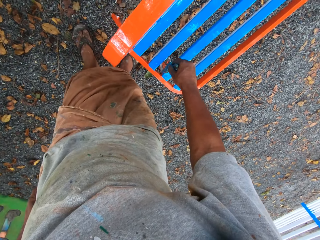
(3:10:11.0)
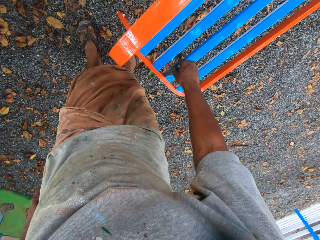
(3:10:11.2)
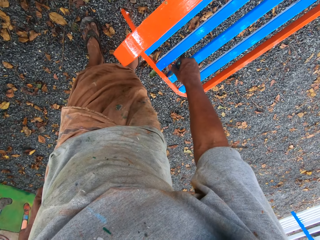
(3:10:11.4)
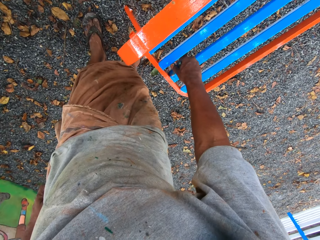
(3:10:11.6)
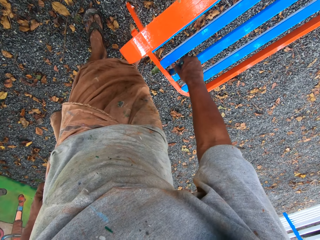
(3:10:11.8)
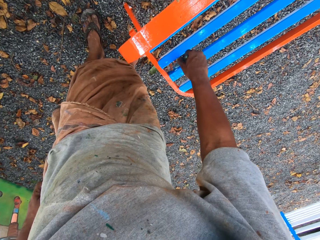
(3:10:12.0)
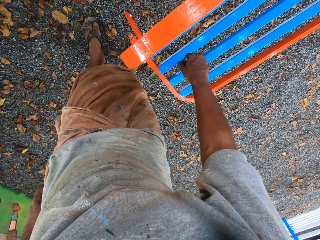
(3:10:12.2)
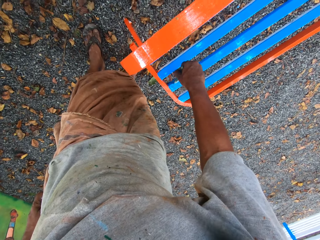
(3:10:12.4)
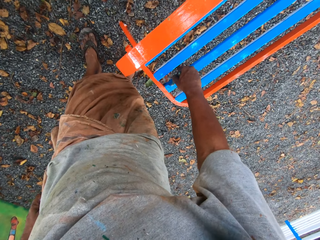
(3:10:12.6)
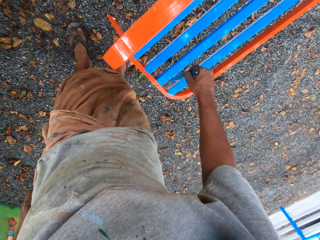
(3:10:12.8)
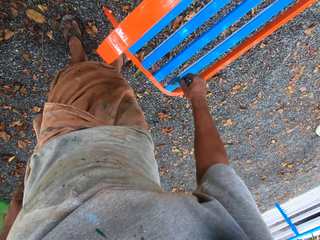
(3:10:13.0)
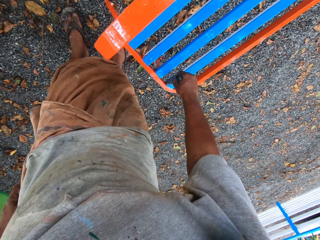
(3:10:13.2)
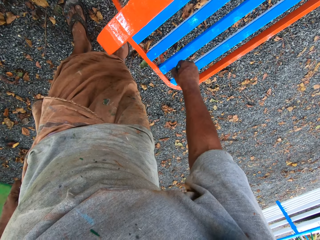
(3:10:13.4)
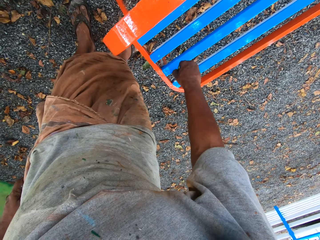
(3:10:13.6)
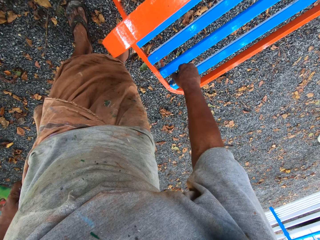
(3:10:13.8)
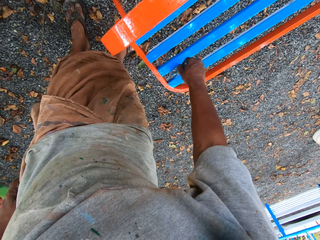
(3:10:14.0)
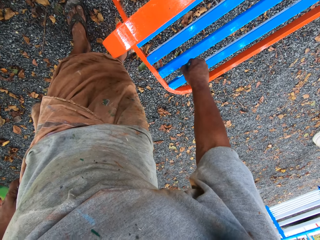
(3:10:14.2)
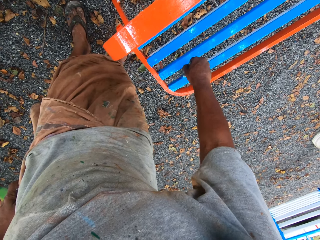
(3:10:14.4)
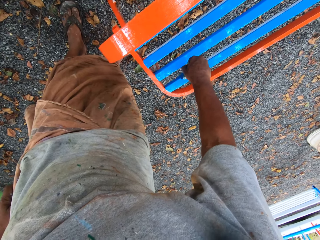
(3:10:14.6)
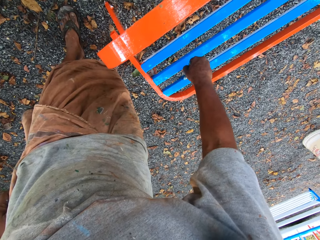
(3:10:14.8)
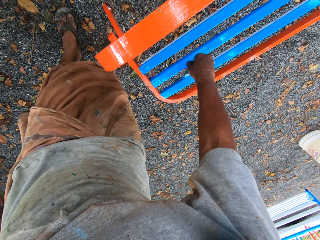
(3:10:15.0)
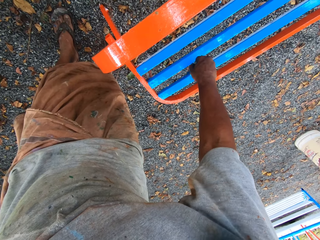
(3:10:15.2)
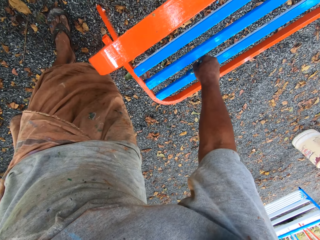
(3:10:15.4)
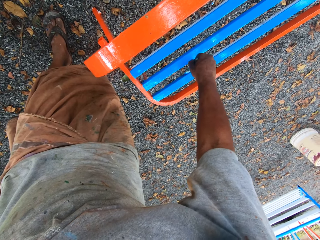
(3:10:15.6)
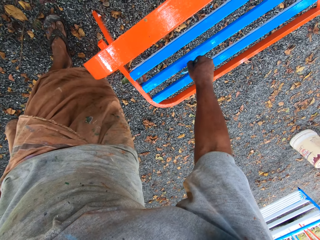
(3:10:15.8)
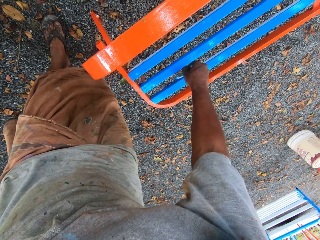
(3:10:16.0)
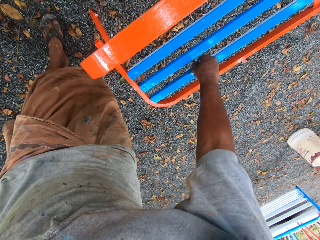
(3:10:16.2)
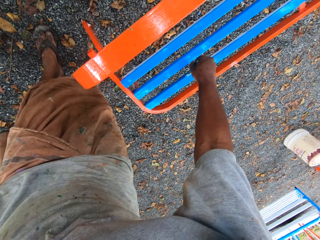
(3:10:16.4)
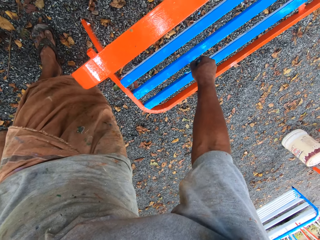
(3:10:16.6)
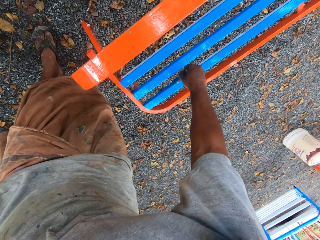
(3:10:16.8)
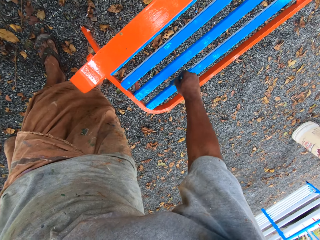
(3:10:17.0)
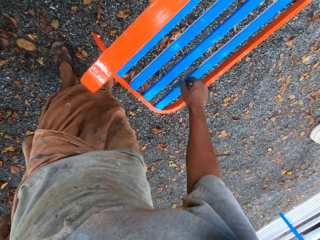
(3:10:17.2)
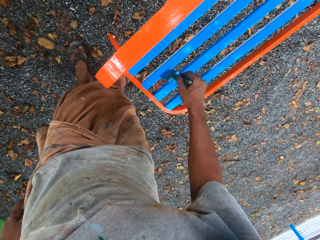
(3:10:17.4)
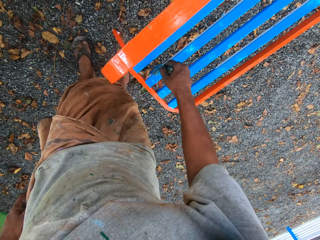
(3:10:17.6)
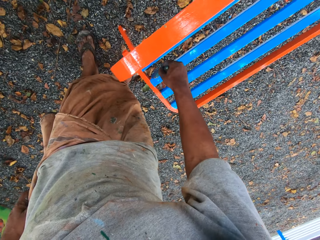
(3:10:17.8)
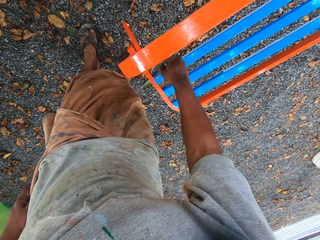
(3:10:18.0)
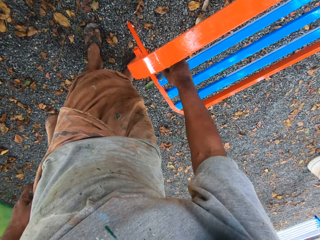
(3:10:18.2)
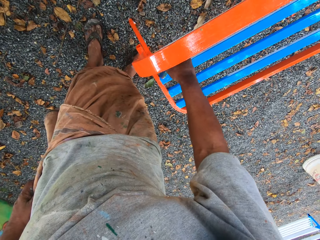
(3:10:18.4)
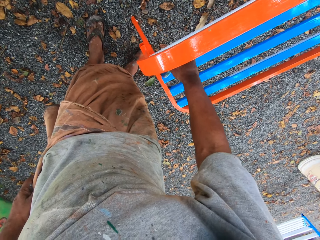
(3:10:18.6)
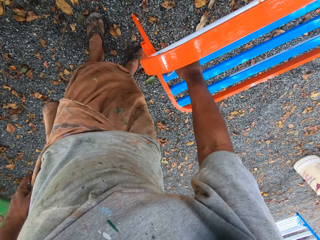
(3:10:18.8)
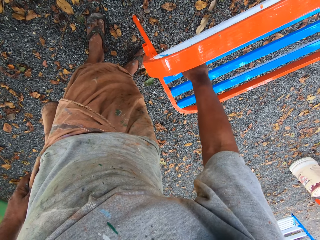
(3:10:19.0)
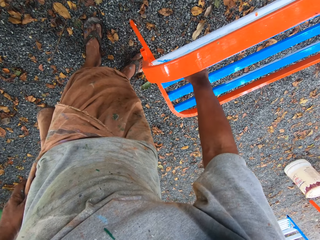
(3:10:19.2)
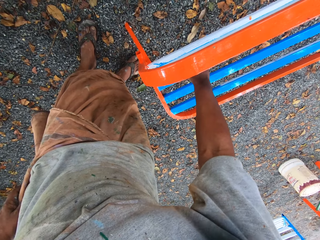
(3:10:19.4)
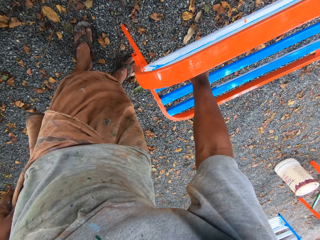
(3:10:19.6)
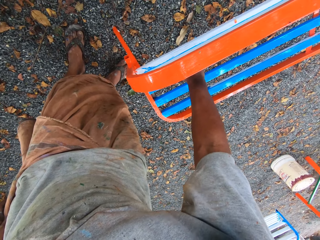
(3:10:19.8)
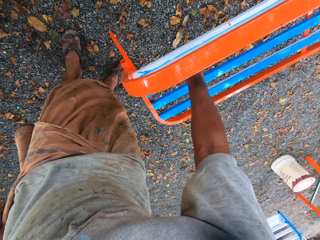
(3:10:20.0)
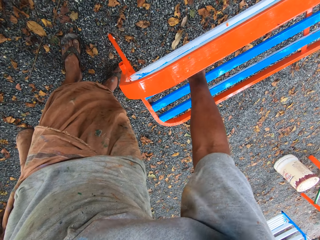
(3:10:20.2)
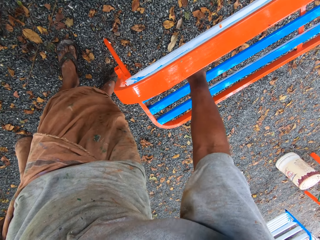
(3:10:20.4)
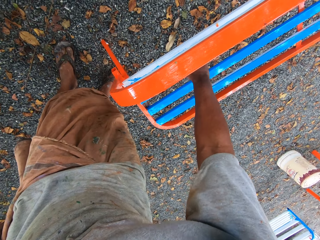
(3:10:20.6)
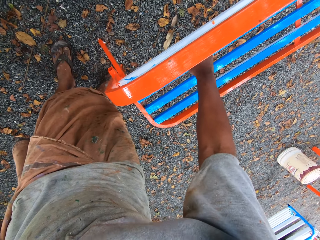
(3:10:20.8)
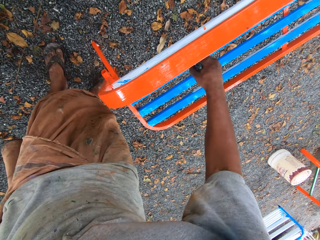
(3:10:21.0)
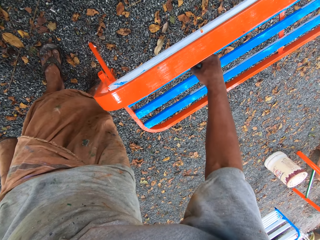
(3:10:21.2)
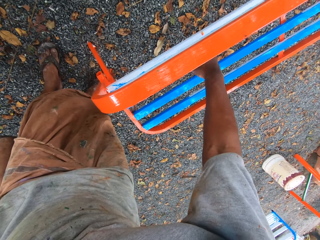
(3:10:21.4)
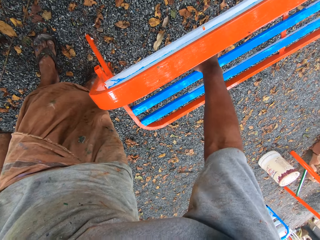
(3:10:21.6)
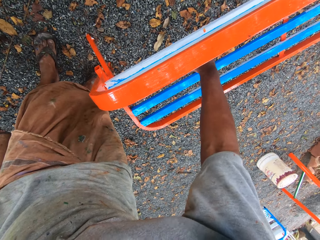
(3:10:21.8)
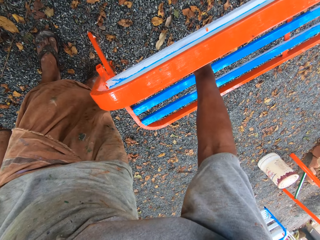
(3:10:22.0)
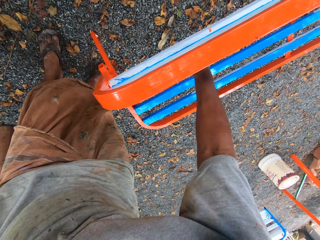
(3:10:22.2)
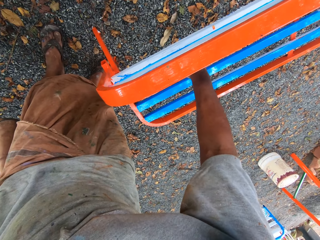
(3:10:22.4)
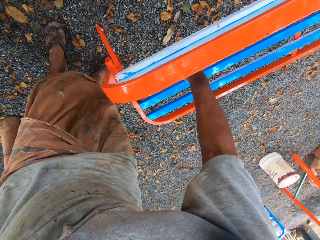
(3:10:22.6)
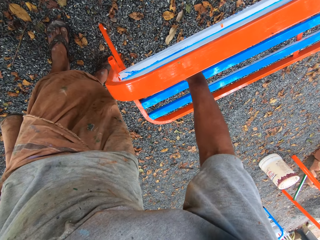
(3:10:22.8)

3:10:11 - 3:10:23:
The camera wearer paints the metal bench.

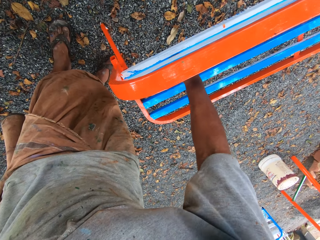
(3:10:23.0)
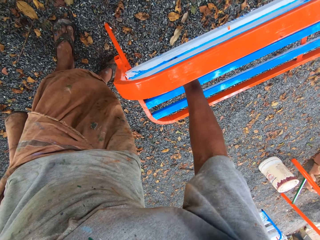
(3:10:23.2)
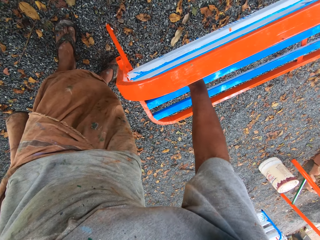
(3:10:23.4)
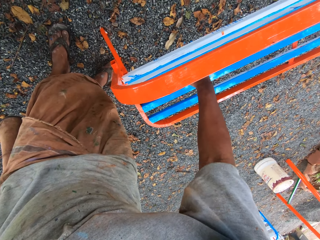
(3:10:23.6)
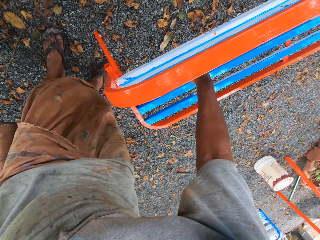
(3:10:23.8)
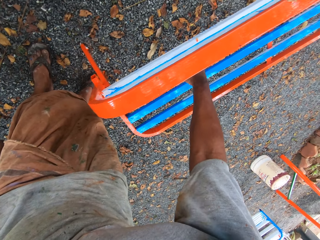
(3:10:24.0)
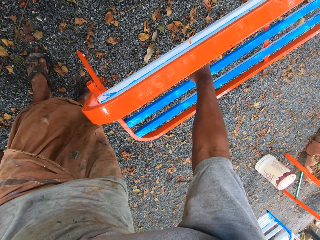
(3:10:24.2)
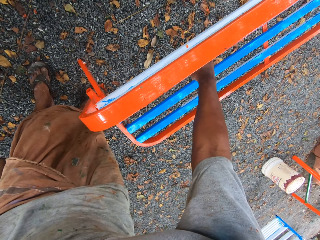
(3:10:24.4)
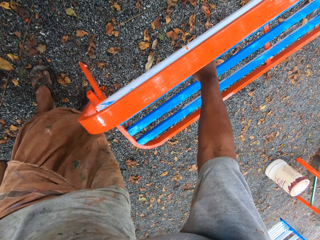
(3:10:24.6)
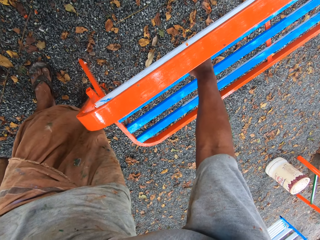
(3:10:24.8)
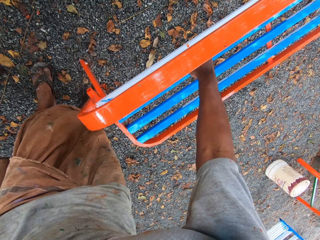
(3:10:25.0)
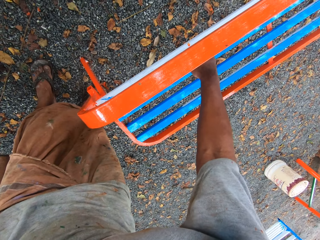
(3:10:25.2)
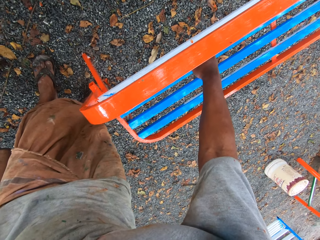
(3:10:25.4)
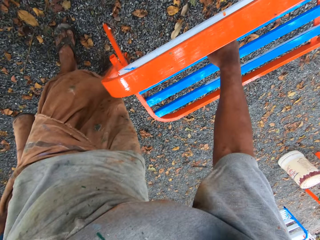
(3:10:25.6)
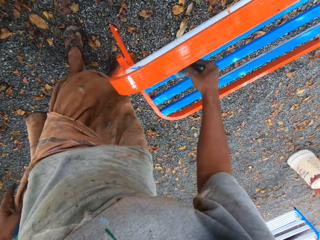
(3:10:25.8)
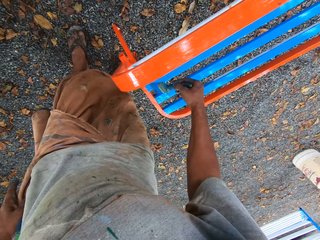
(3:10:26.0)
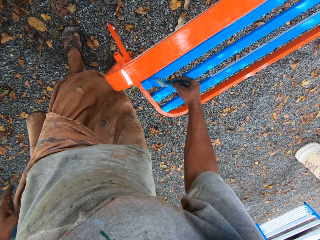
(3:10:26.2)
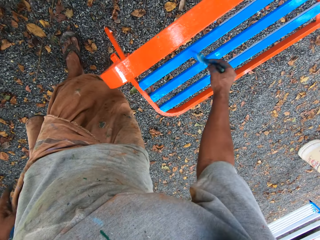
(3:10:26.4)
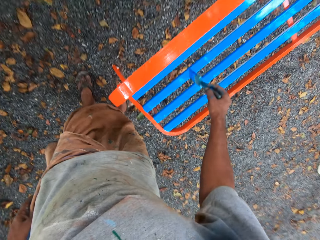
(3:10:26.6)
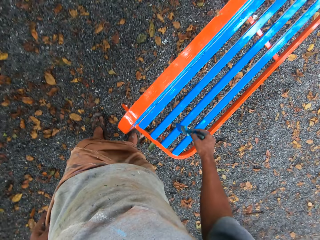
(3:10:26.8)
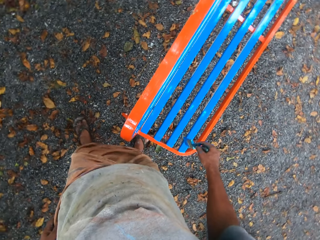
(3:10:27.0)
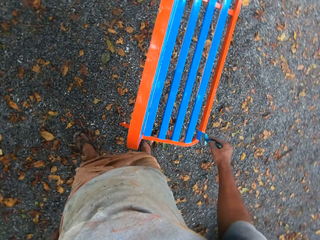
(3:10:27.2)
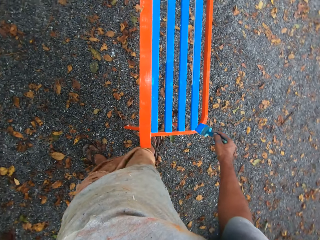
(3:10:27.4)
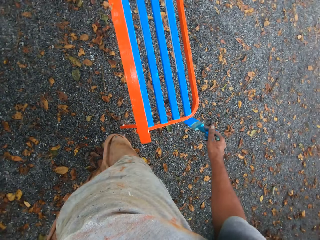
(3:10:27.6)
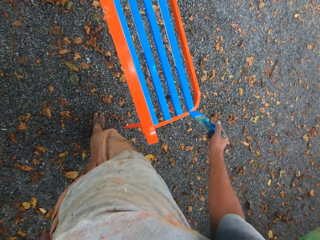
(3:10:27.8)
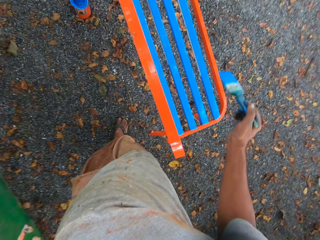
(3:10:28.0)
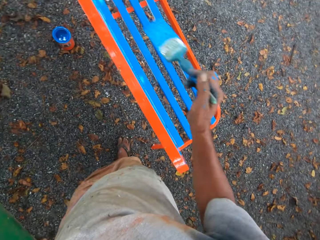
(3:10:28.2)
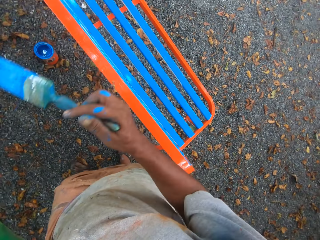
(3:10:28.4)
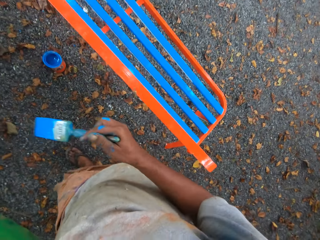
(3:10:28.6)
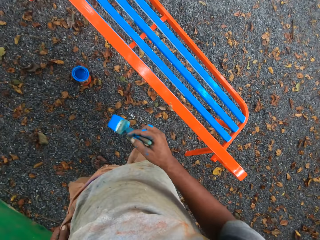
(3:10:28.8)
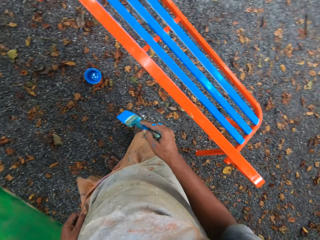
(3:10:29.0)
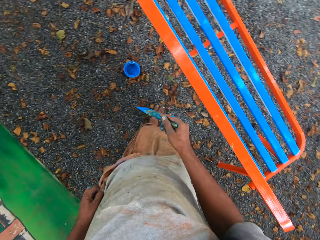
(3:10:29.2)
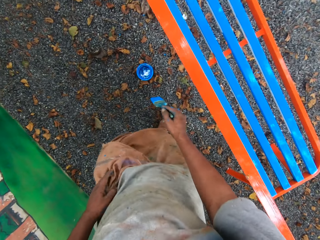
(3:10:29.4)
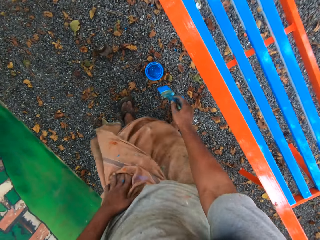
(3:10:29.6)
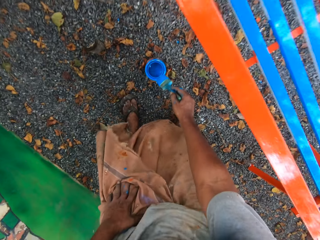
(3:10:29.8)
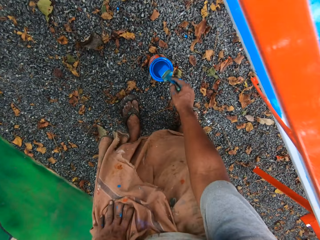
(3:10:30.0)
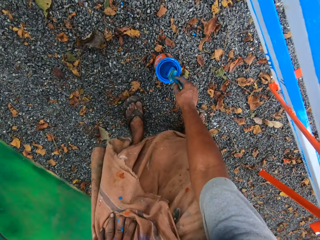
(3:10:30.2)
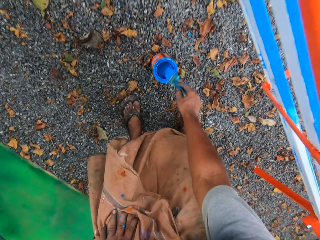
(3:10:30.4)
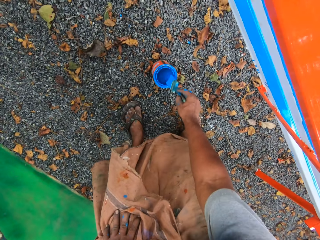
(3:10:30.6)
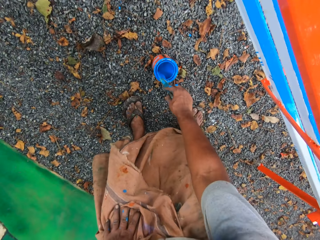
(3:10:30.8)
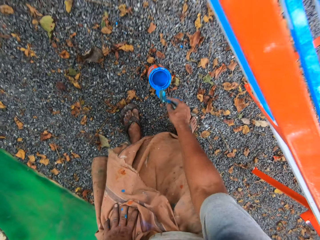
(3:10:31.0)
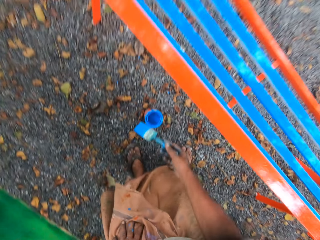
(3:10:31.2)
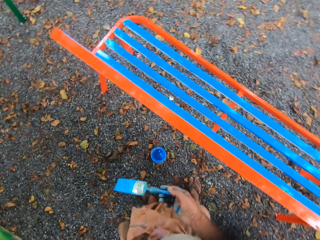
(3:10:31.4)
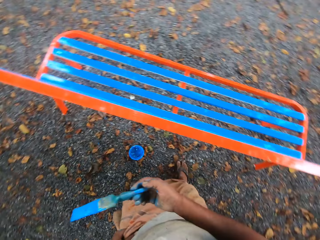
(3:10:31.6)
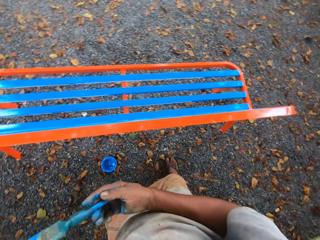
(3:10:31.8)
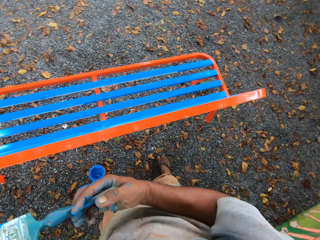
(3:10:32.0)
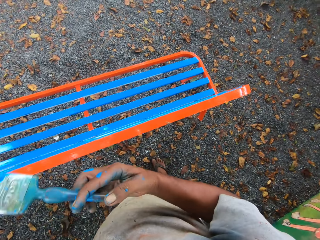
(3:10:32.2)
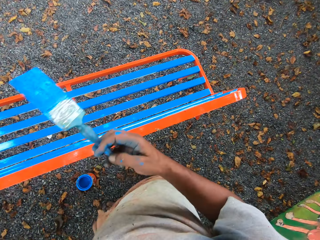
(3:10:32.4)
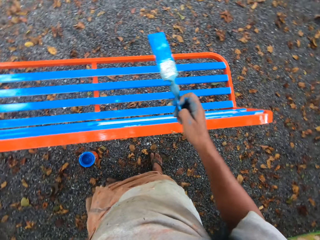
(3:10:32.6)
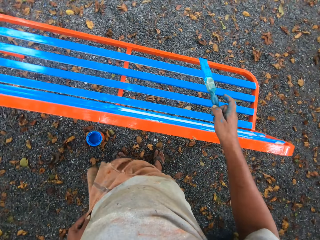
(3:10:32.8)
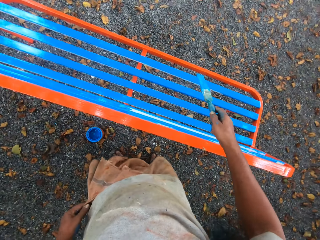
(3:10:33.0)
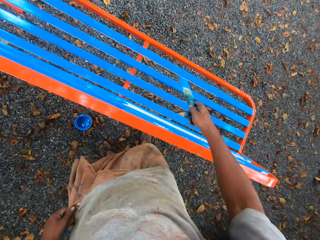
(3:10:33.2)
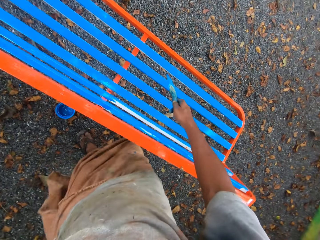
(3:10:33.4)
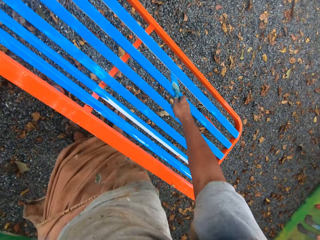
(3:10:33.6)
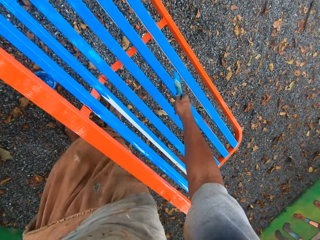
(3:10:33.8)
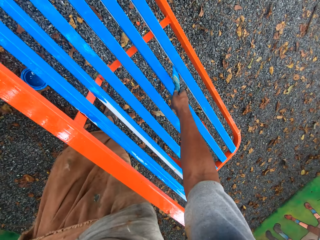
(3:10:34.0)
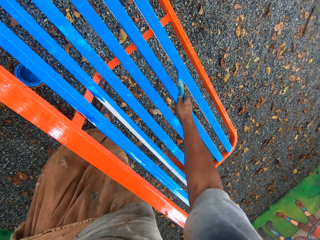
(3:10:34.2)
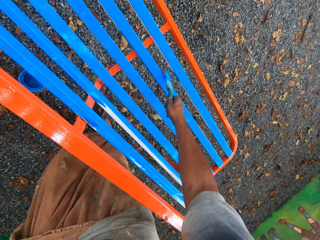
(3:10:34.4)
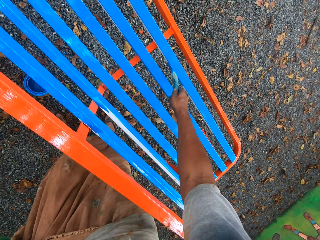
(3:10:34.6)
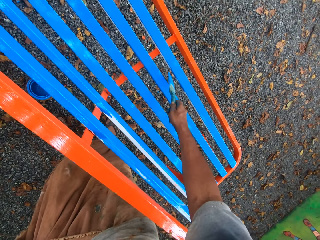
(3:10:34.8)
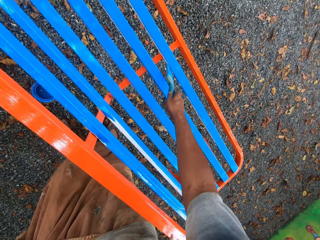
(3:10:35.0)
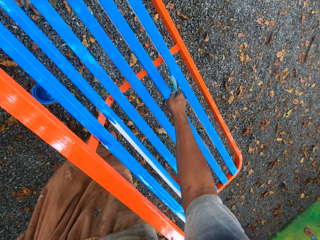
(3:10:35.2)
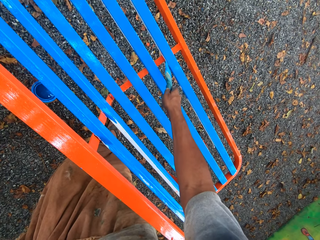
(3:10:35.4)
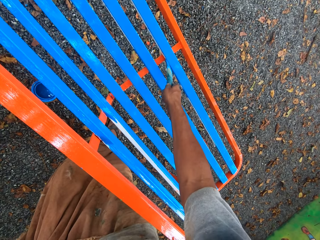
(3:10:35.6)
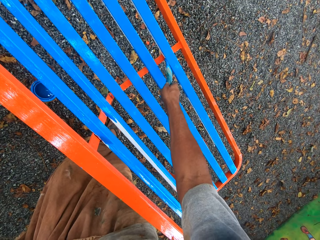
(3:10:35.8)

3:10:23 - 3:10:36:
The camera wearer walks towards a paint container. He dips the paintbrush in his right hand in the container of paint on the floor. He cleans the paintbrush with the mouth of the paint container. He paints the chair with the paintbrush in his right hand.
